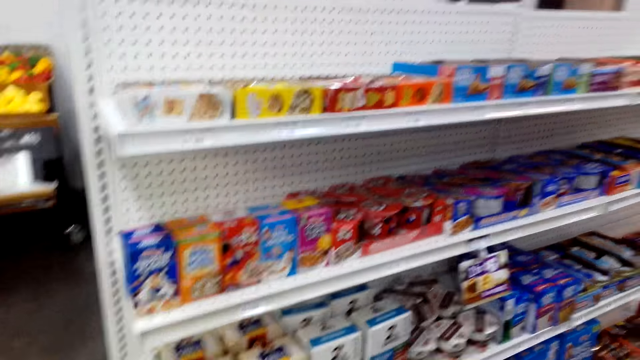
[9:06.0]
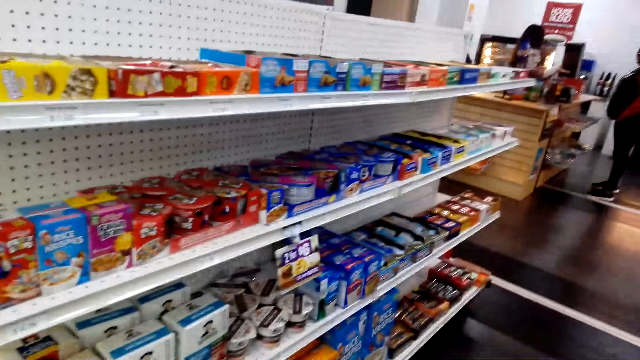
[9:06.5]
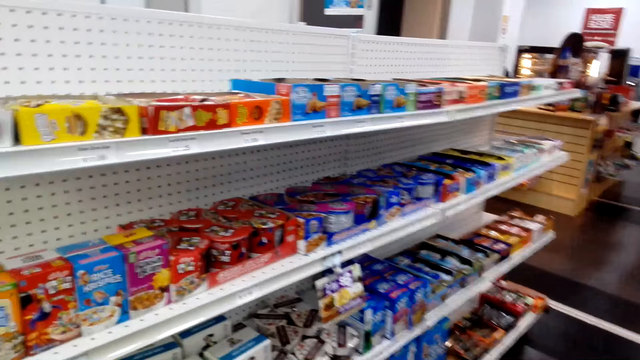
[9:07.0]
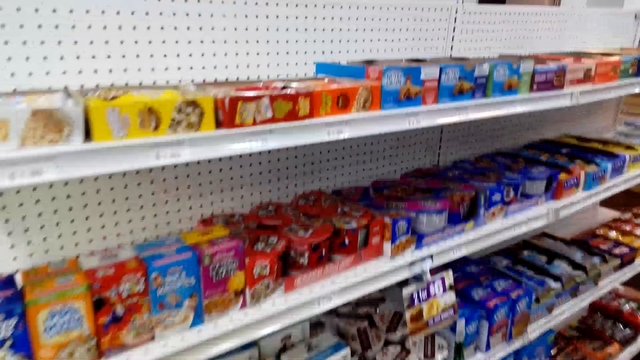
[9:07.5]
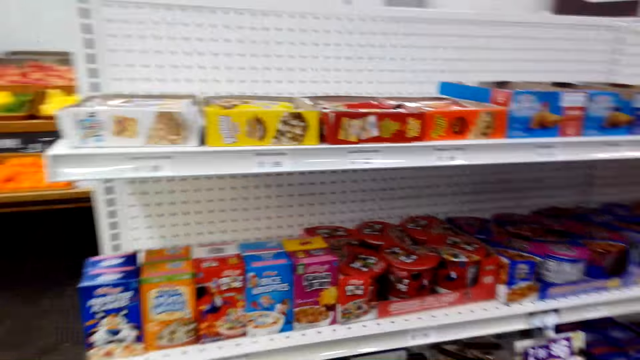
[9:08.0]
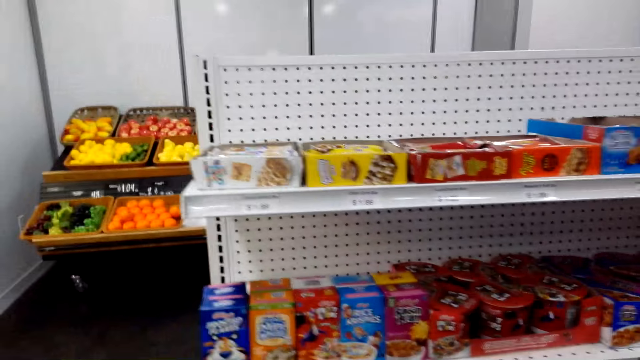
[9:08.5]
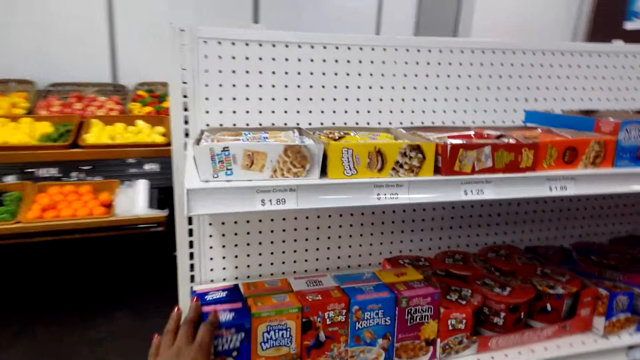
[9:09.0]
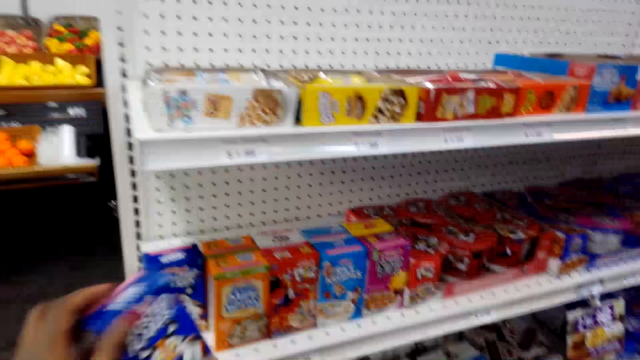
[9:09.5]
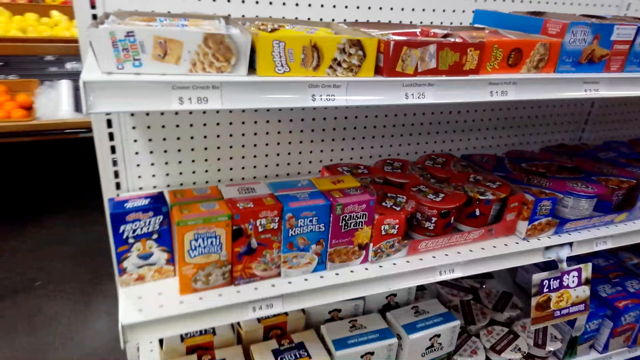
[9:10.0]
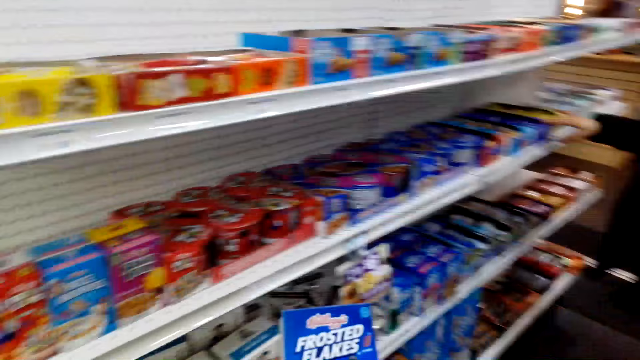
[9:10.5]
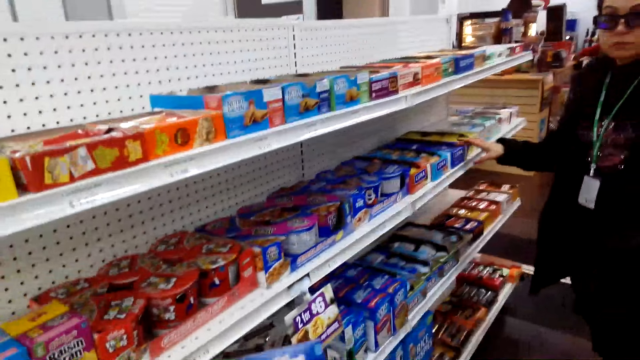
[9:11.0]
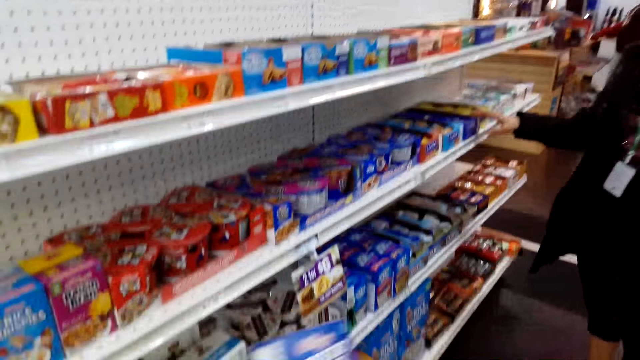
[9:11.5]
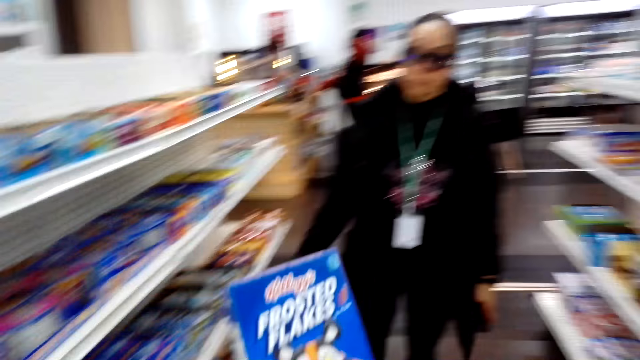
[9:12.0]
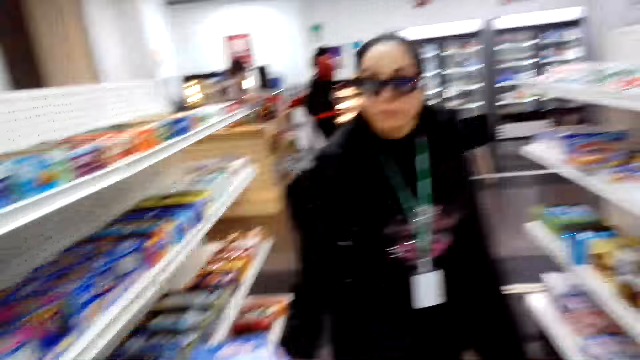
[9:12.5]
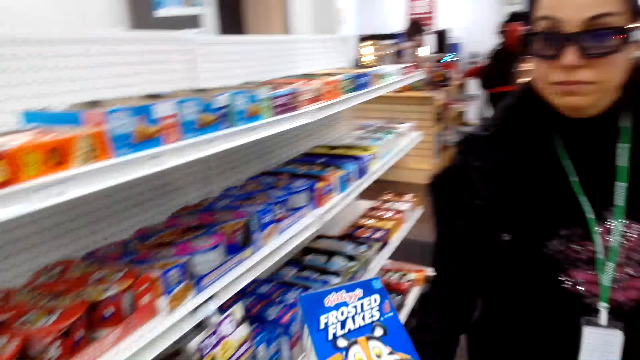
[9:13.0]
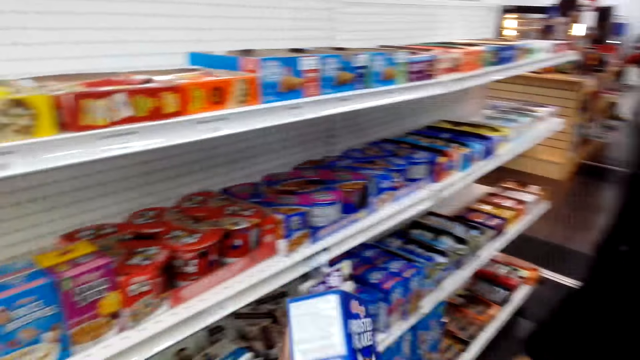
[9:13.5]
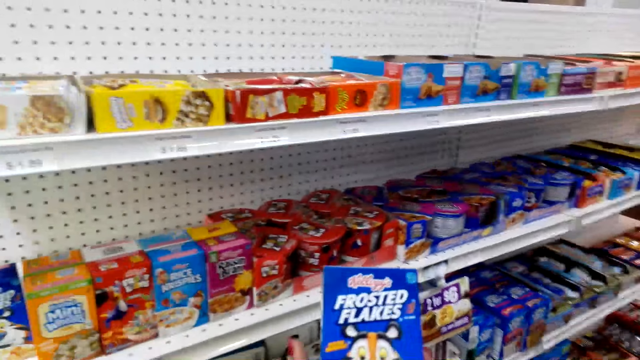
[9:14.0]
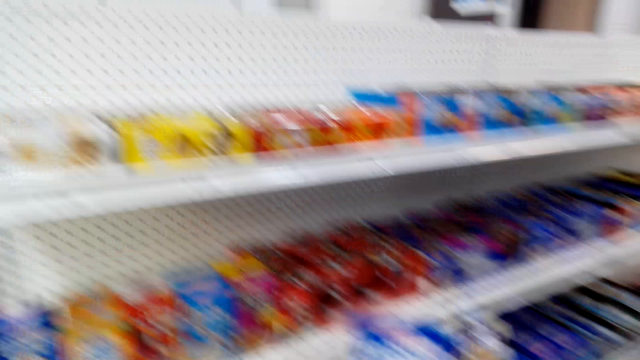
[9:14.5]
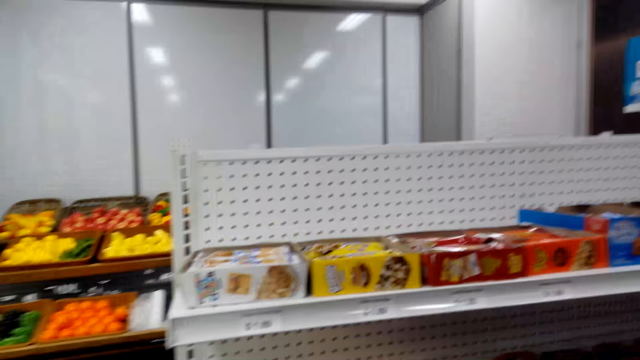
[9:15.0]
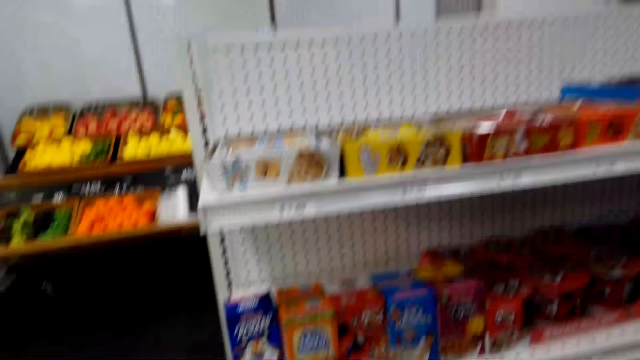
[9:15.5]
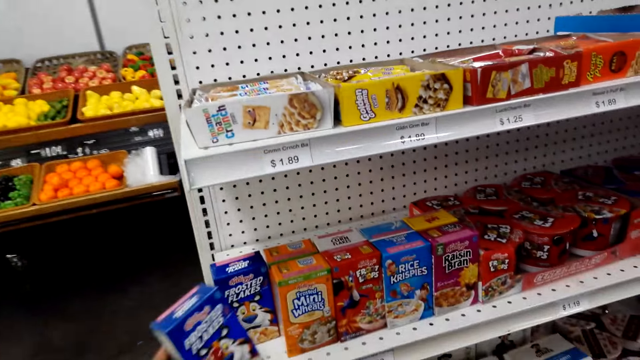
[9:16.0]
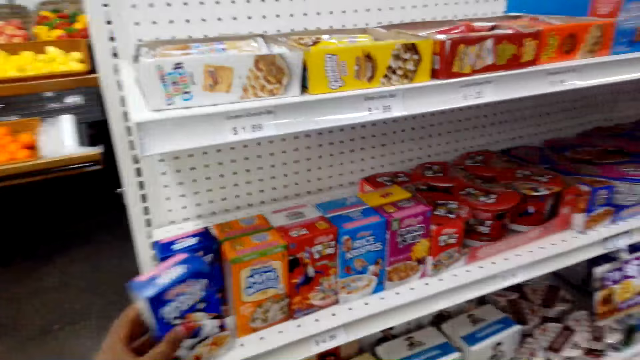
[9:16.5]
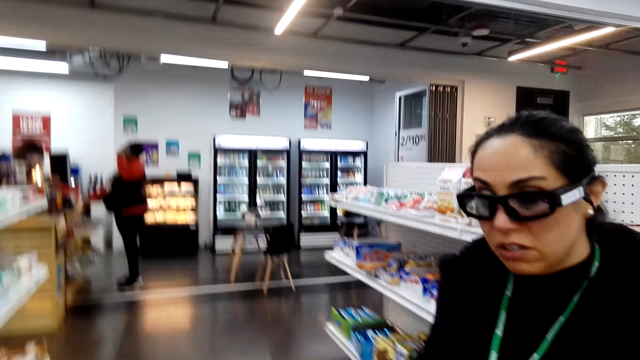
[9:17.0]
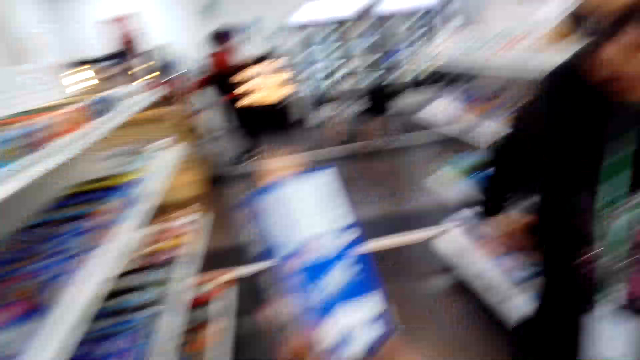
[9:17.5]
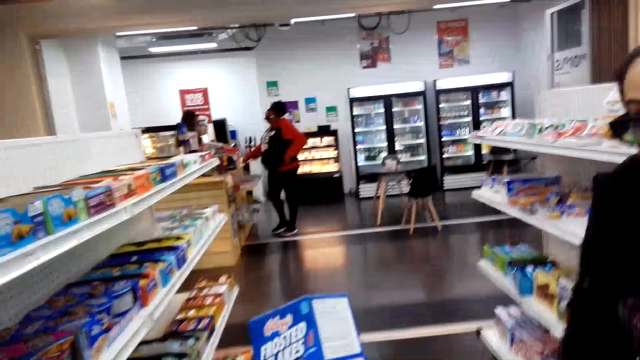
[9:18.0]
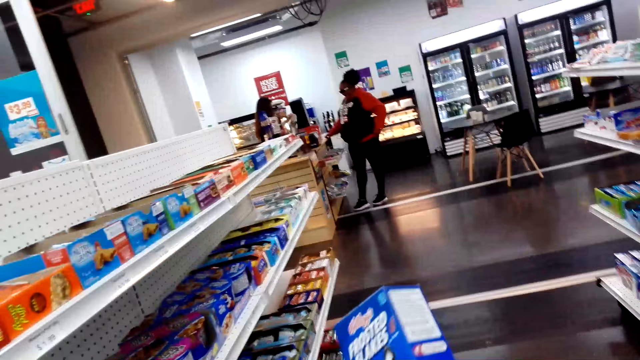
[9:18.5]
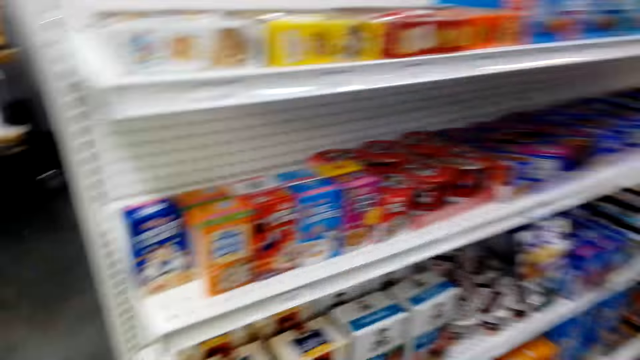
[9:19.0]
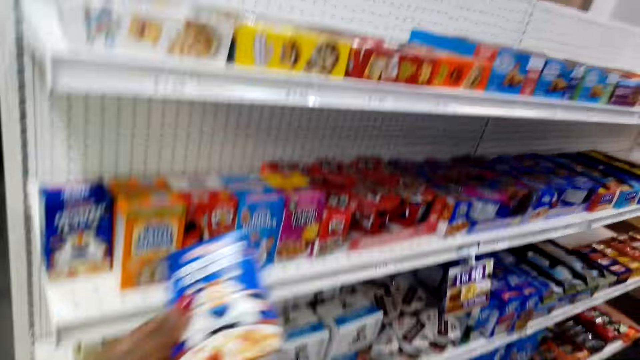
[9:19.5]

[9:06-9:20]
The camera wearer looks around. They pick a milk or frosted flakes. They move around and dialogue with a woman. The woman moves around. The camera wearer looks at the frosted flakes. They show a pack to a lady. They place the pack on a shelf. They show the pack to the lady.

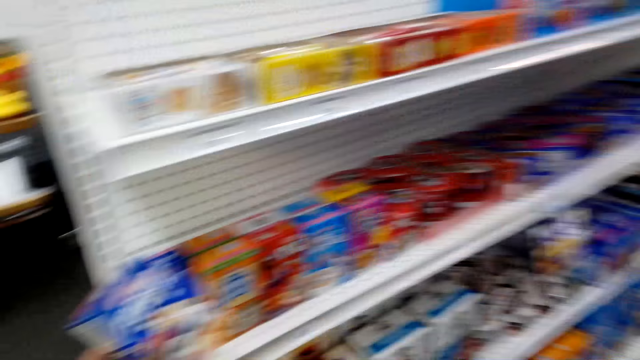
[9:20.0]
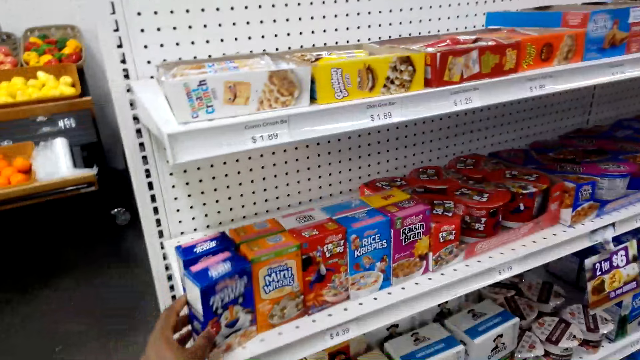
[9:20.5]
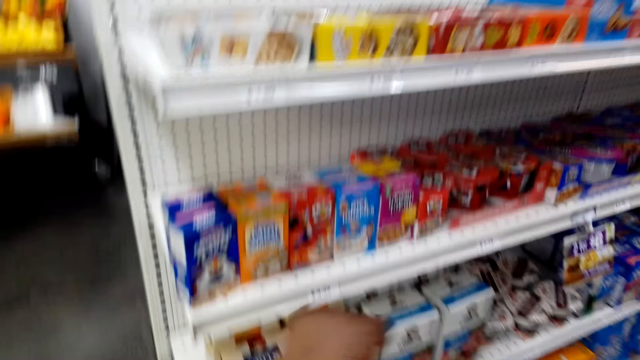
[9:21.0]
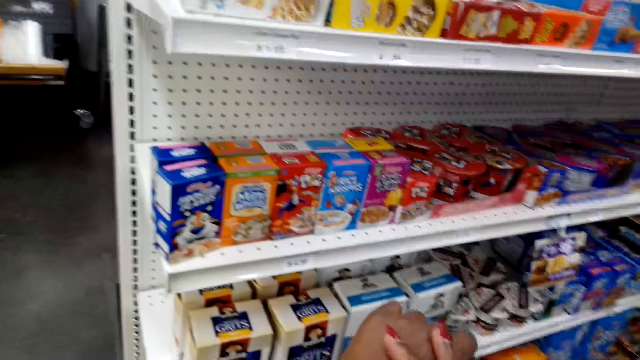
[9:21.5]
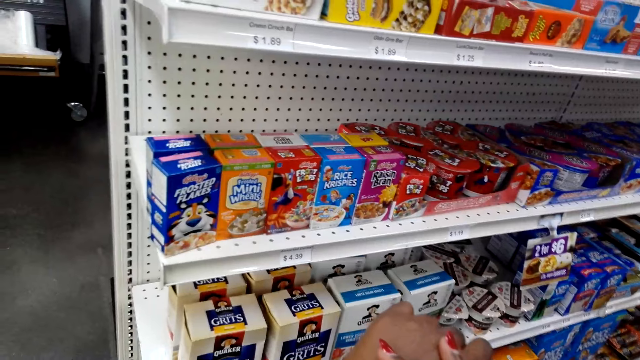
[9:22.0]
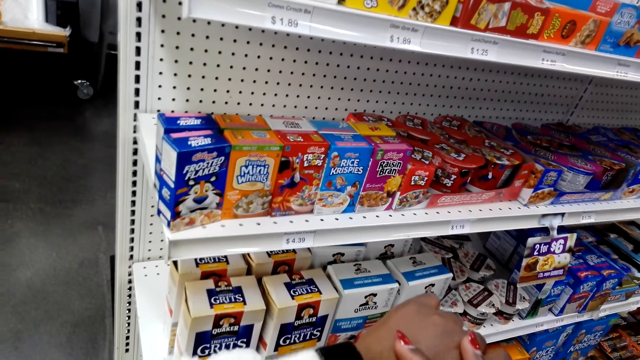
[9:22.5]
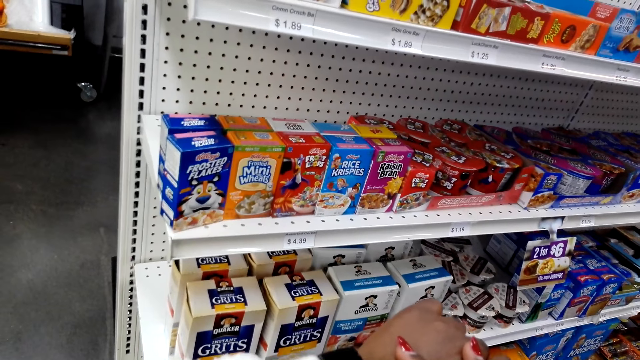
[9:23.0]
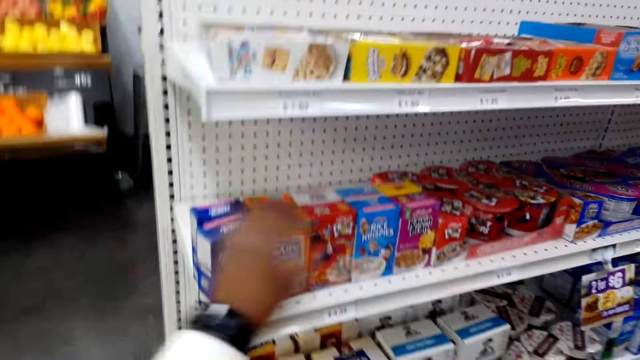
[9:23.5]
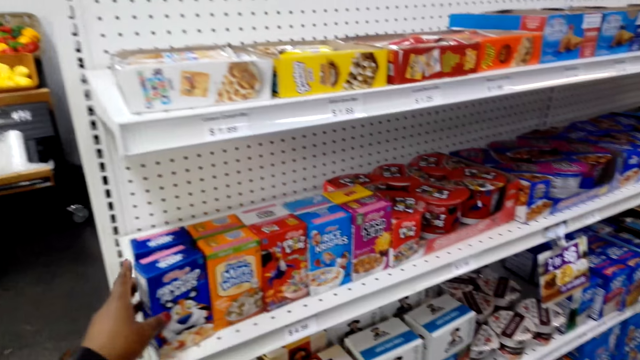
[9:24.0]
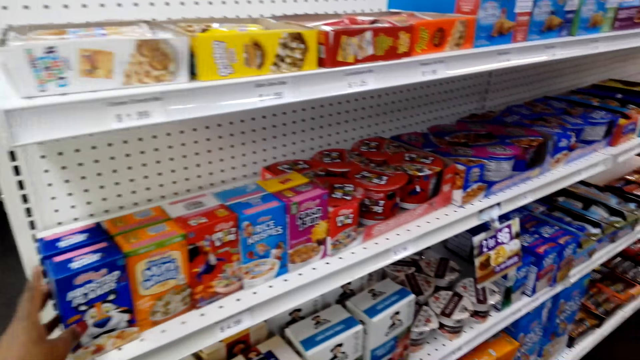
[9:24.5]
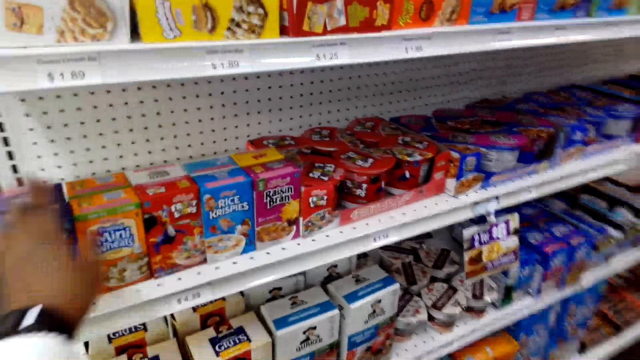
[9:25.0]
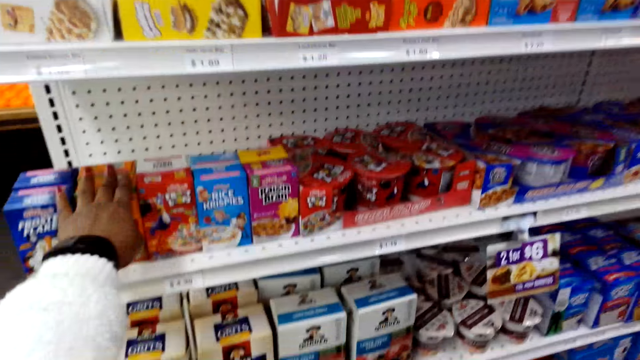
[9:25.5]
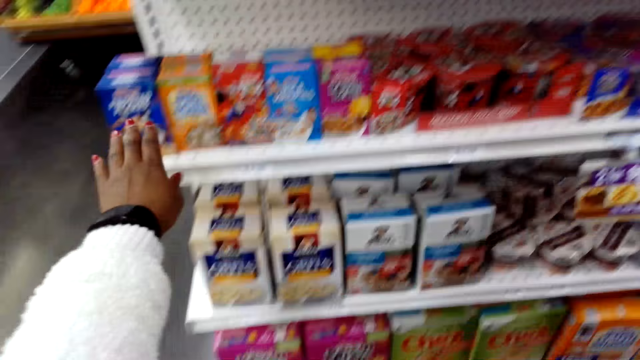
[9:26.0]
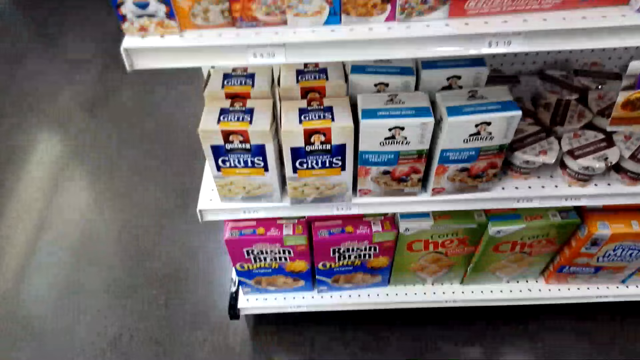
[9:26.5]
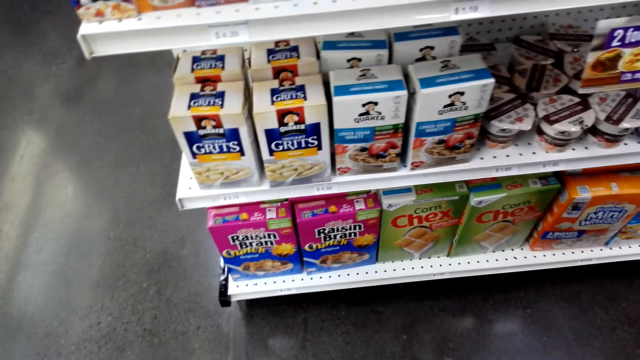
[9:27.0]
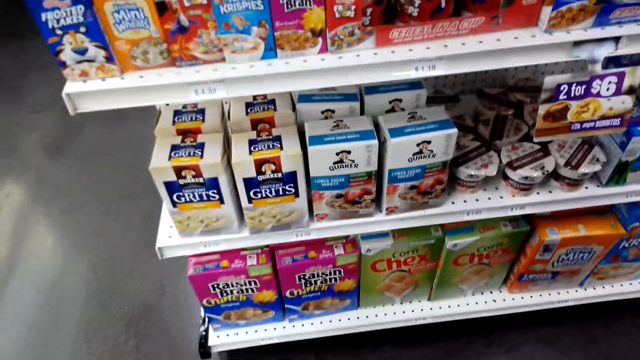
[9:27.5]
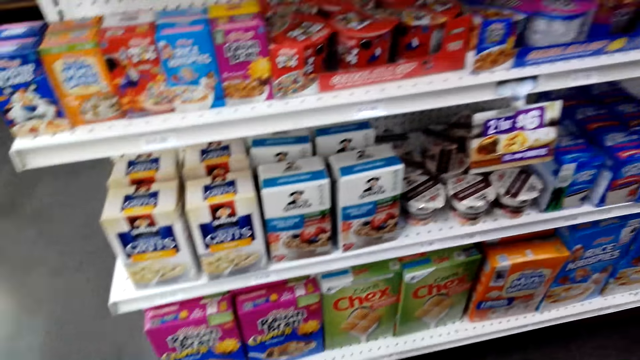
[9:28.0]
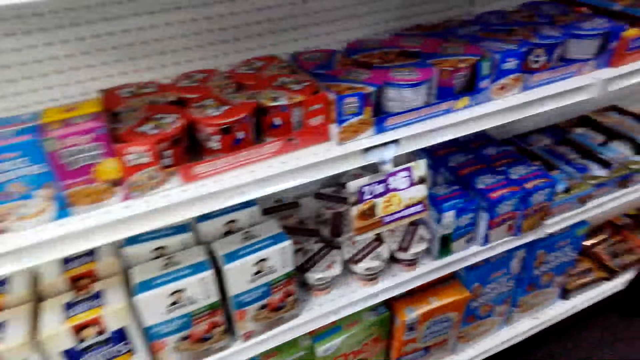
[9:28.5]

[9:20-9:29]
The camera wearer places a pack on a shelf. They look at the watch. They hold packs on the shelf. They touch the items.
